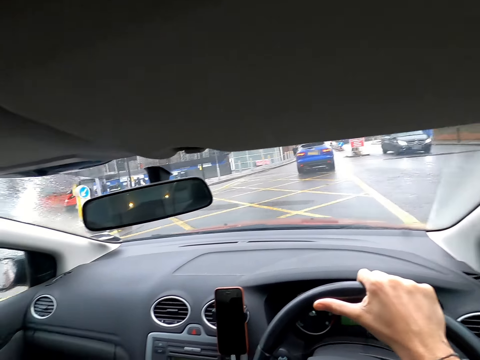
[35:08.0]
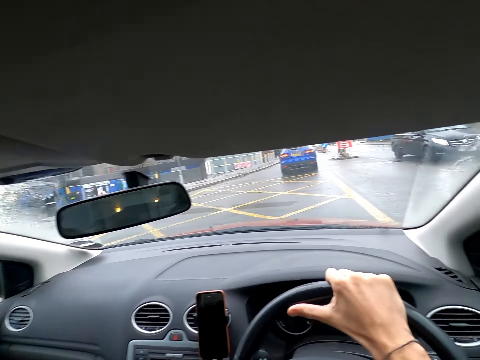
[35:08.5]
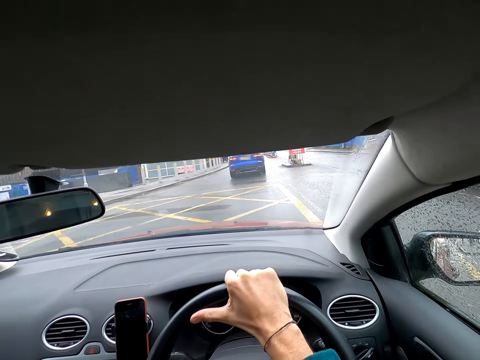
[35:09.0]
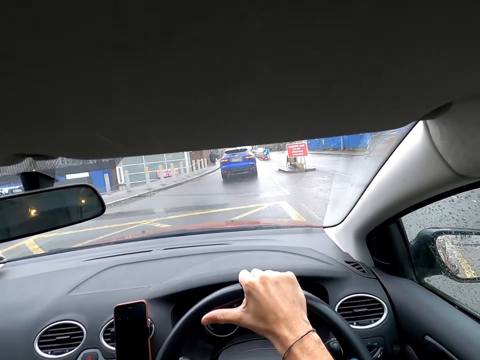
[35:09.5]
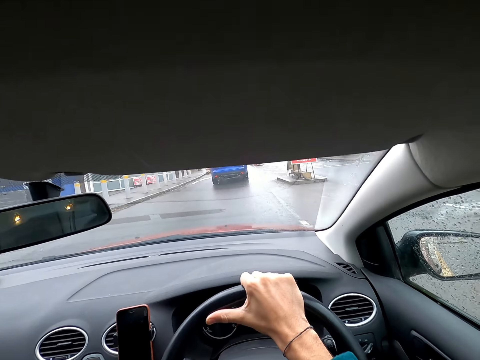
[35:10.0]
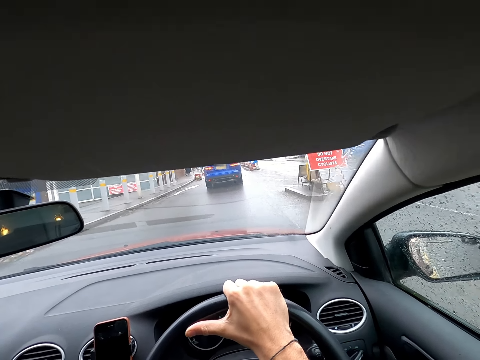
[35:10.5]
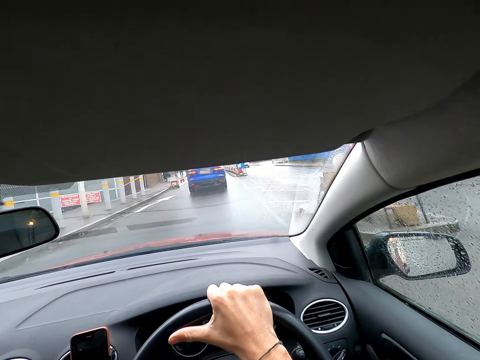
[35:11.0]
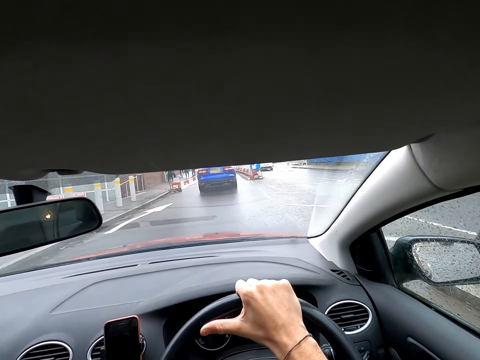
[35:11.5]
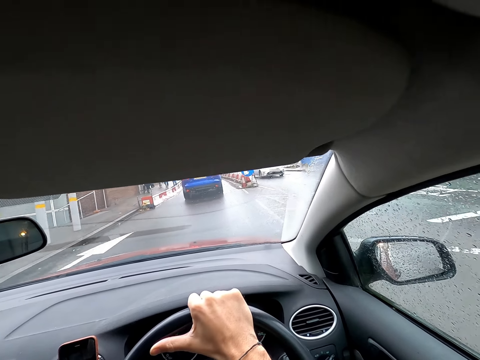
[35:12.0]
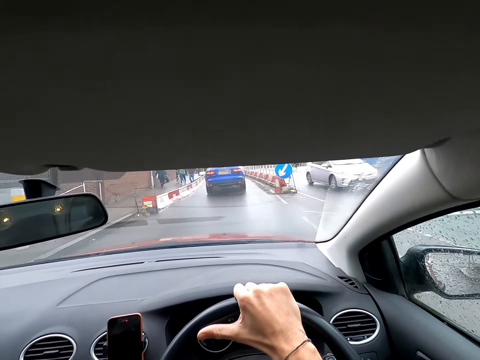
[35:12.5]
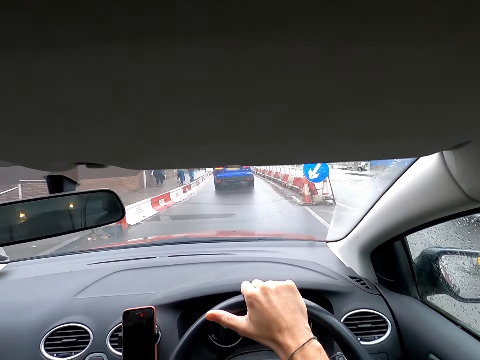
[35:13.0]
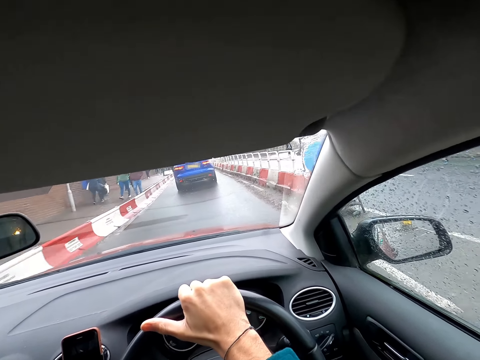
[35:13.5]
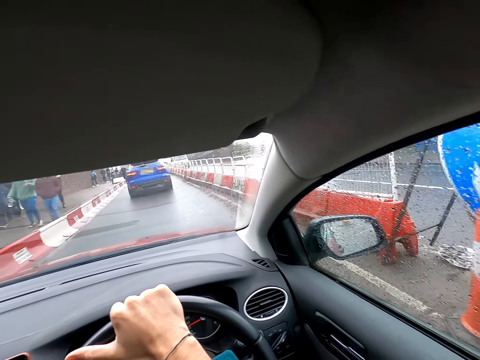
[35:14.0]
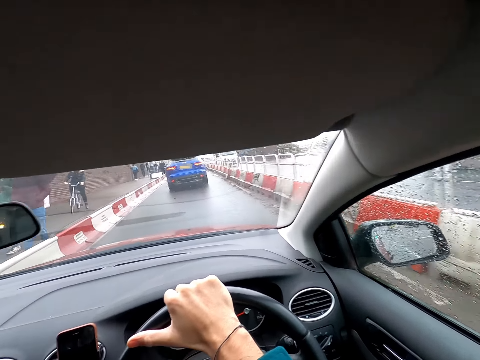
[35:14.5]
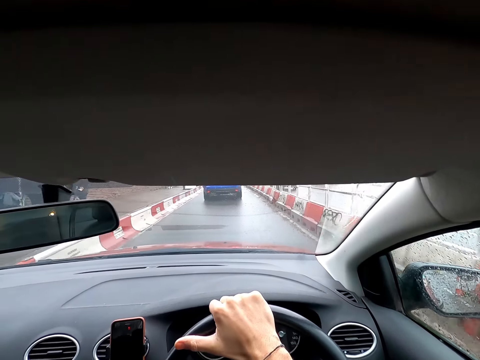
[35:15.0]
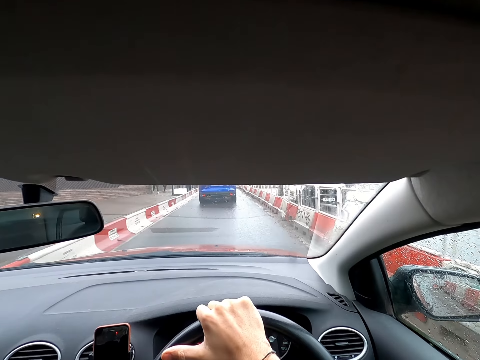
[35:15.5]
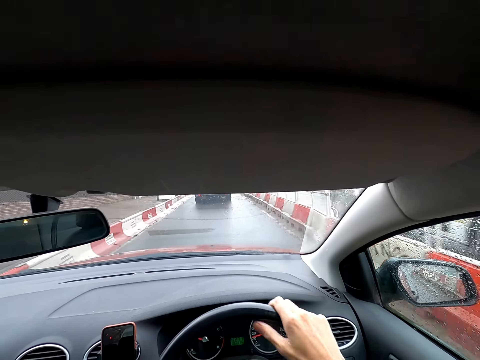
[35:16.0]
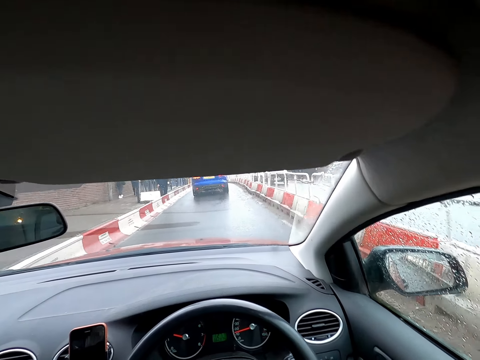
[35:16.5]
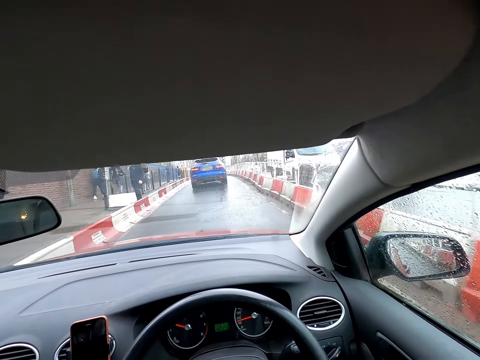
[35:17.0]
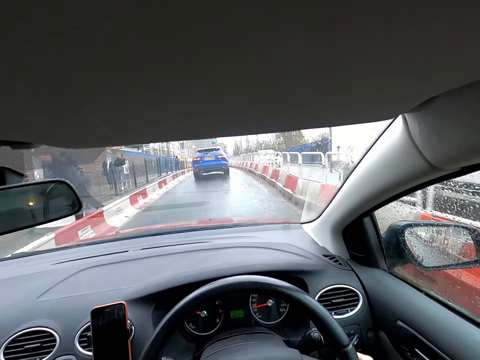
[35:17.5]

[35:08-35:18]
A white car drives past the camera wearer.
